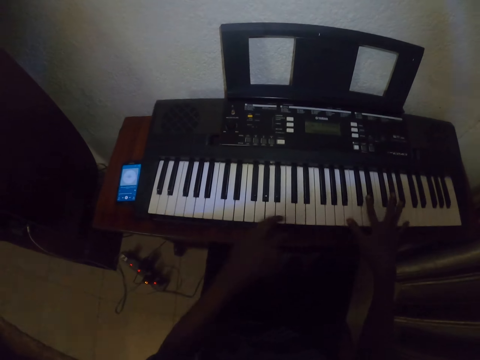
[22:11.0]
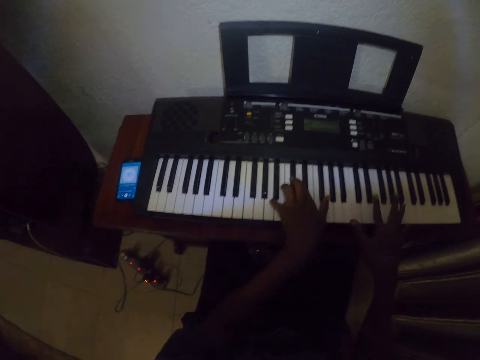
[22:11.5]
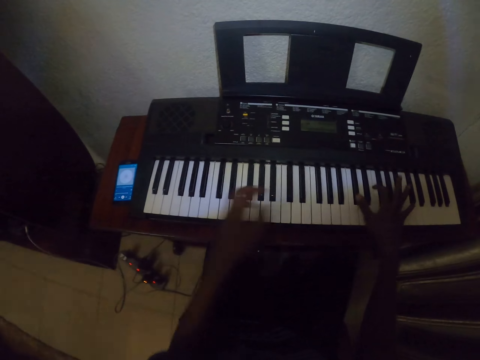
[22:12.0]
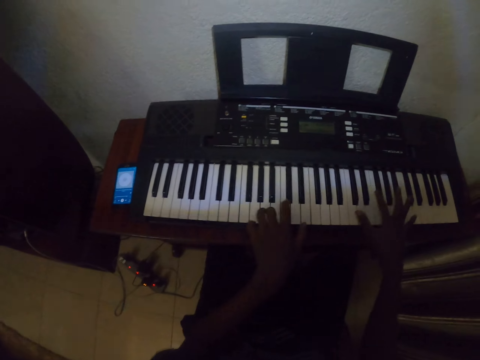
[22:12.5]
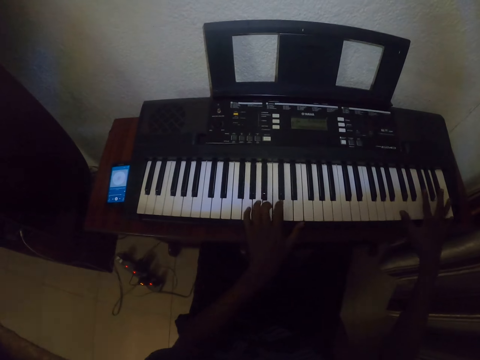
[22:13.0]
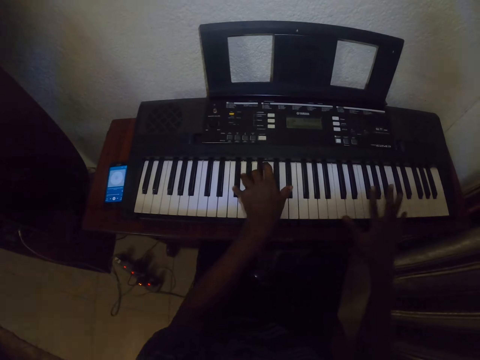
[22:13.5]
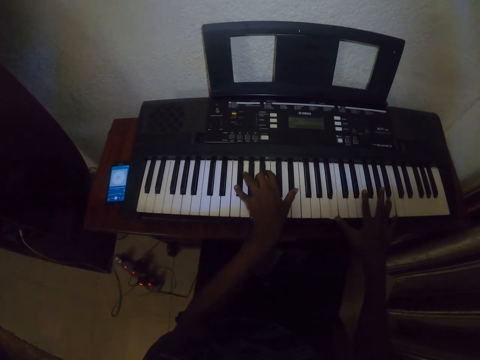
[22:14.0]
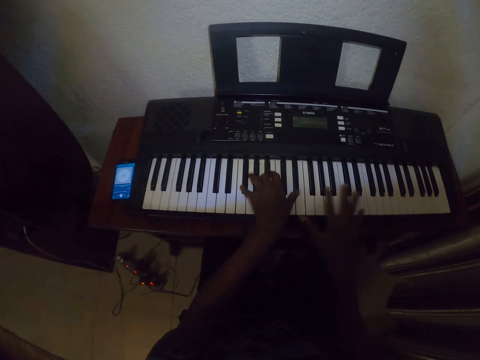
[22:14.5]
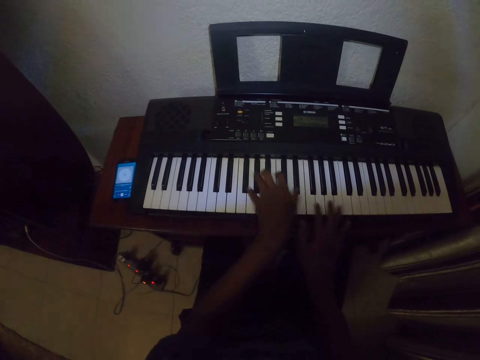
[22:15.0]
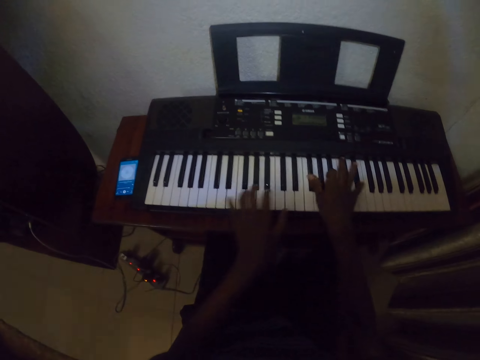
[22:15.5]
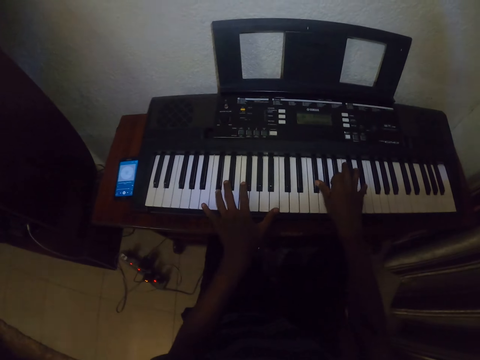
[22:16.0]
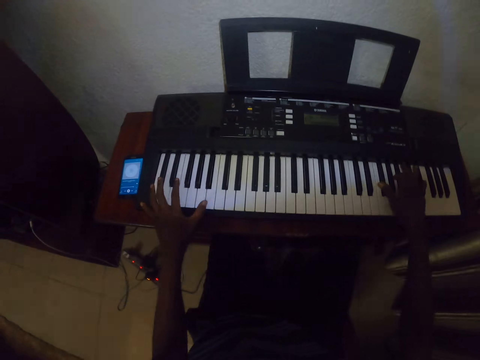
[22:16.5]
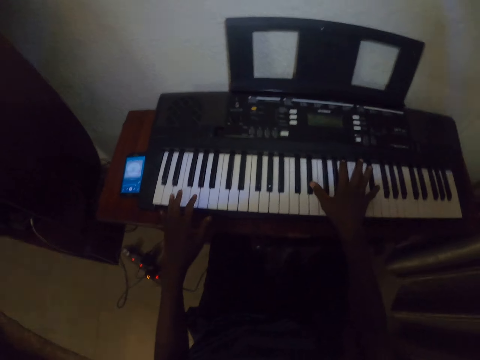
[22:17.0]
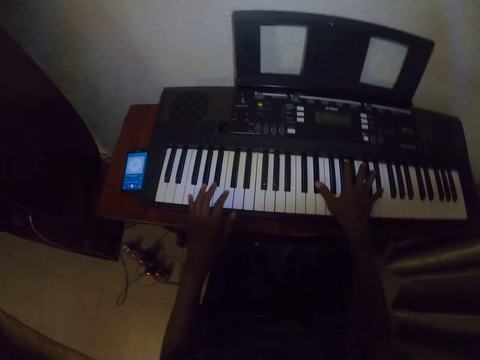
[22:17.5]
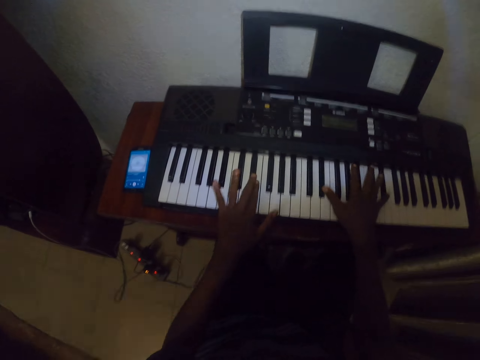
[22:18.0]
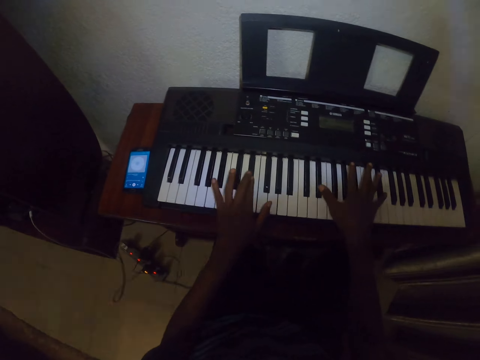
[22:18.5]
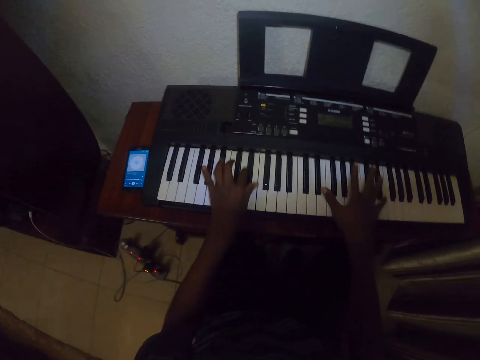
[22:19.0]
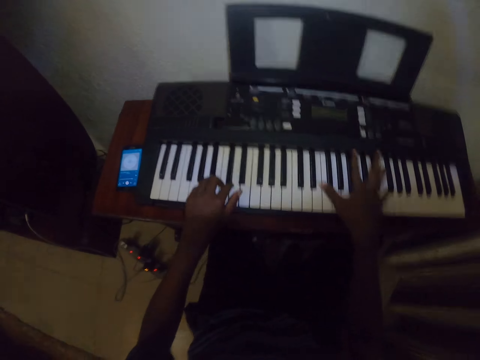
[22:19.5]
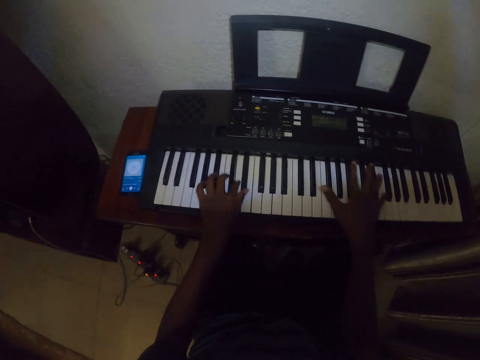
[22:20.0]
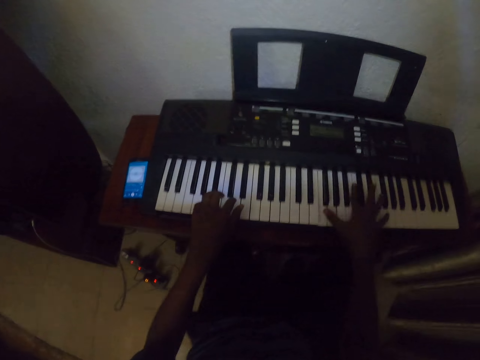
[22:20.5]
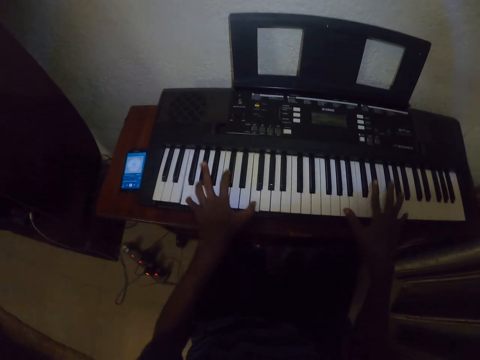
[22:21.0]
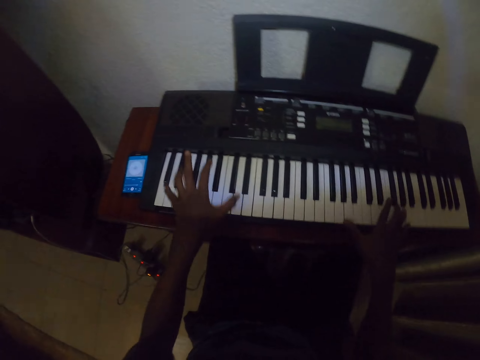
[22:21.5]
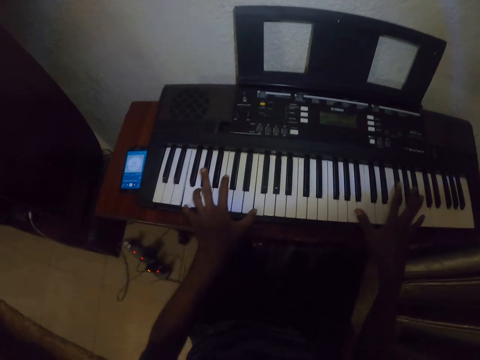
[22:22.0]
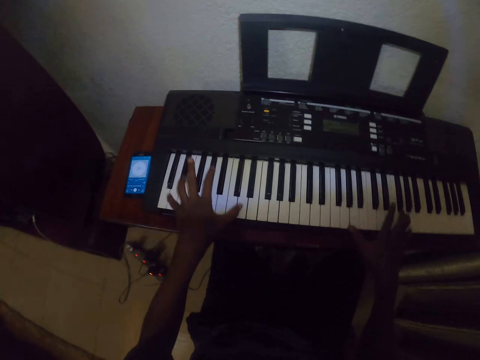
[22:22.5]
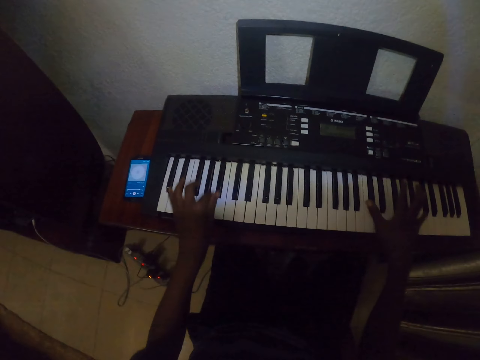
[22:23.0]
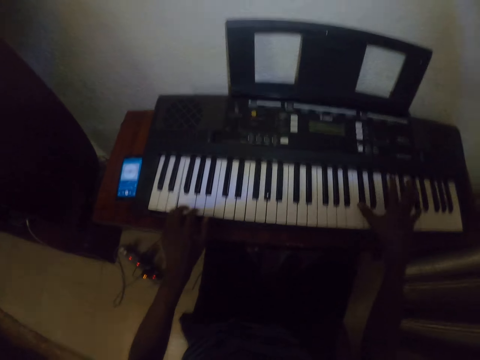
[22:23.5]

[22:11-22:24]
The camera wearer plays the piano. They play the piano again.

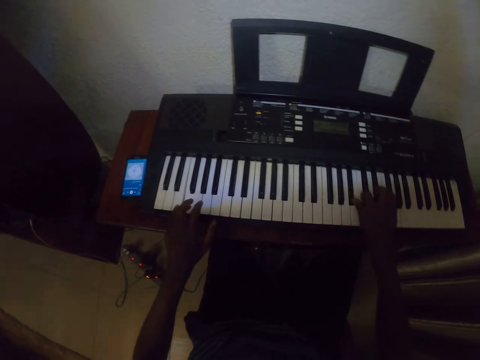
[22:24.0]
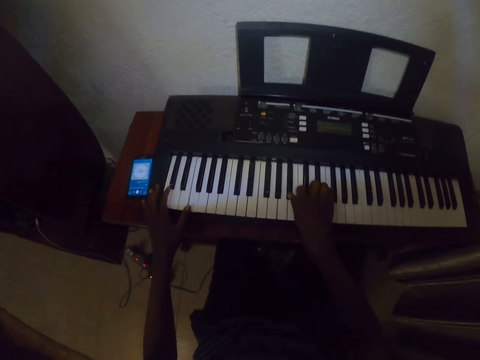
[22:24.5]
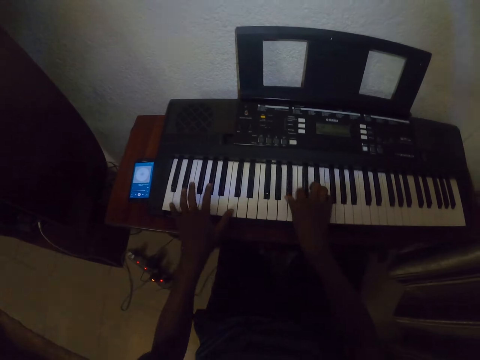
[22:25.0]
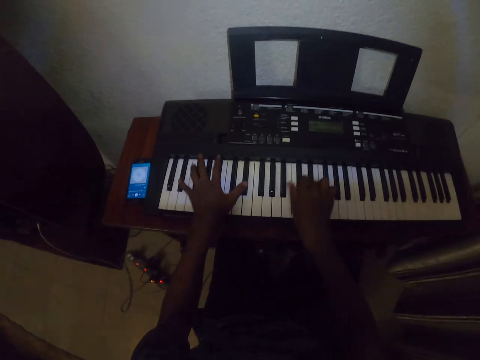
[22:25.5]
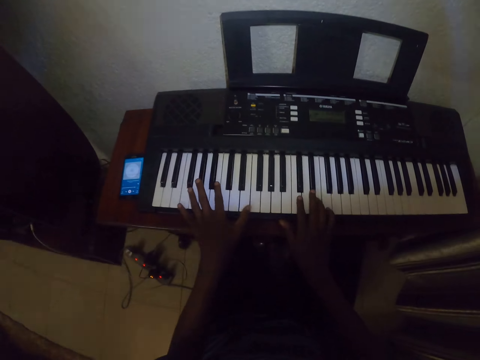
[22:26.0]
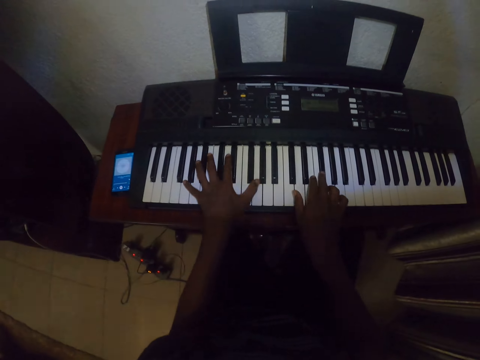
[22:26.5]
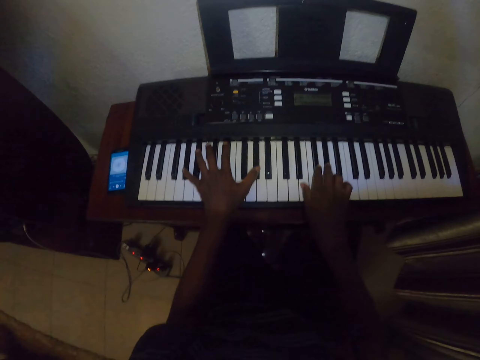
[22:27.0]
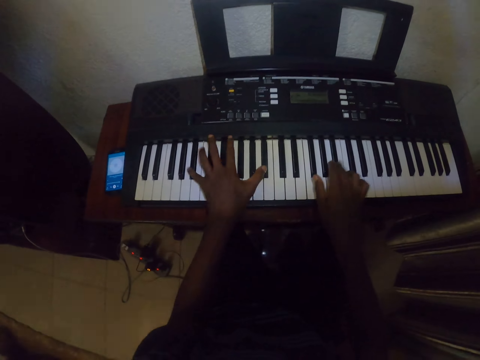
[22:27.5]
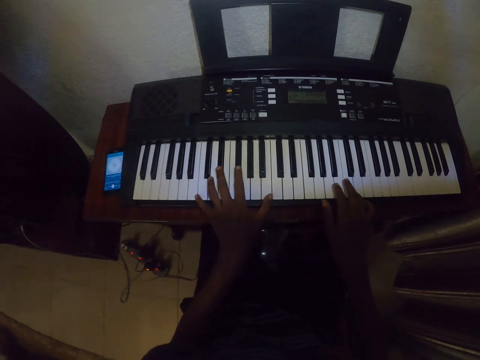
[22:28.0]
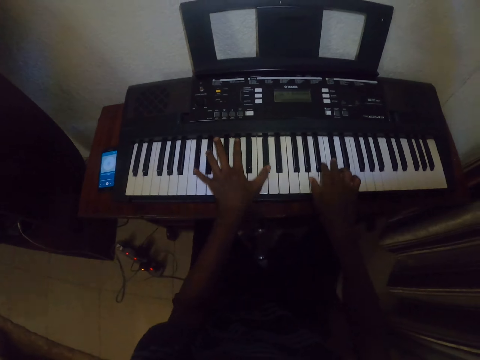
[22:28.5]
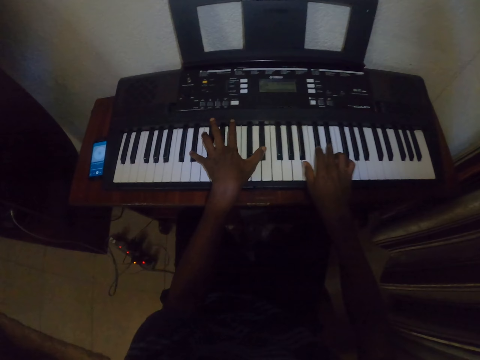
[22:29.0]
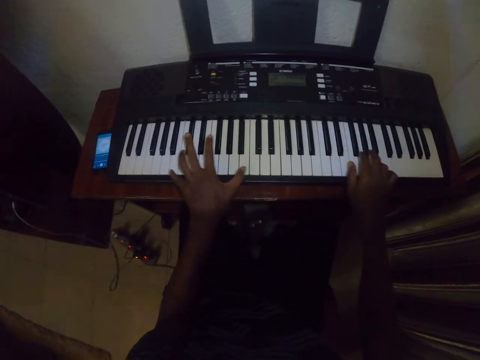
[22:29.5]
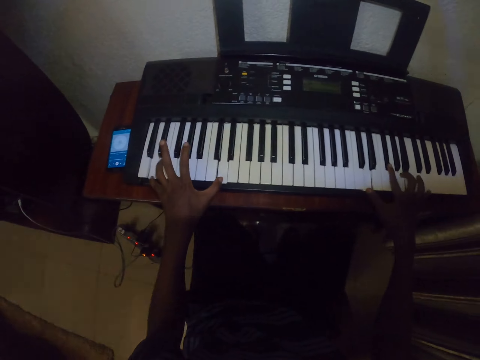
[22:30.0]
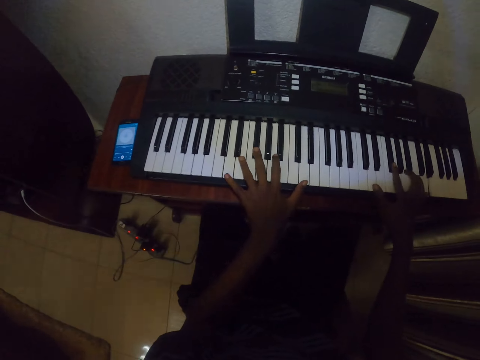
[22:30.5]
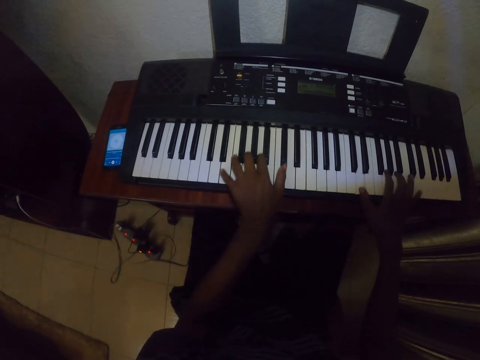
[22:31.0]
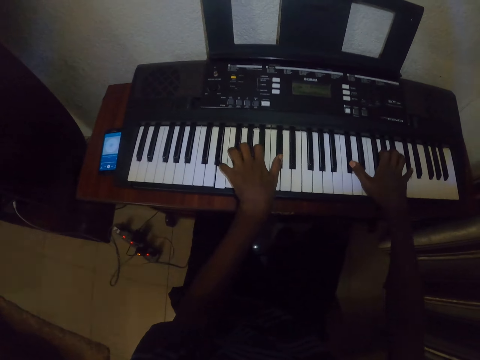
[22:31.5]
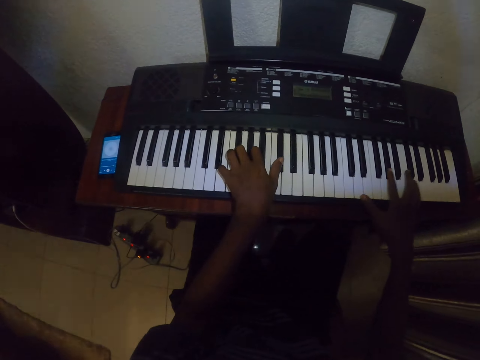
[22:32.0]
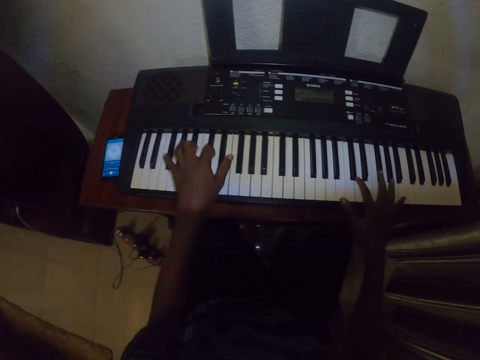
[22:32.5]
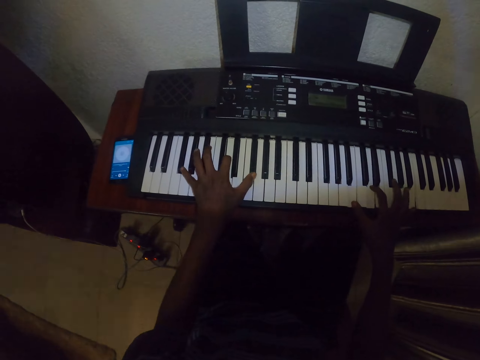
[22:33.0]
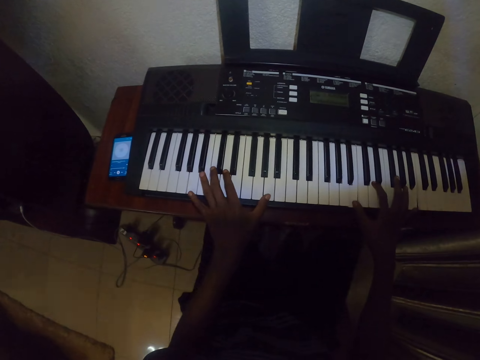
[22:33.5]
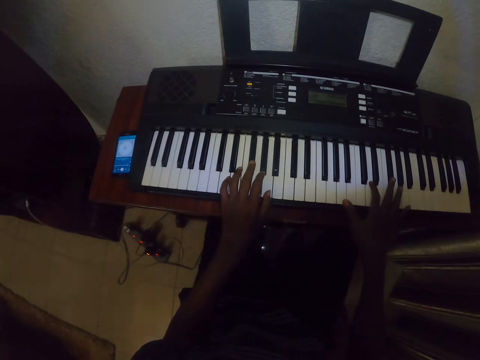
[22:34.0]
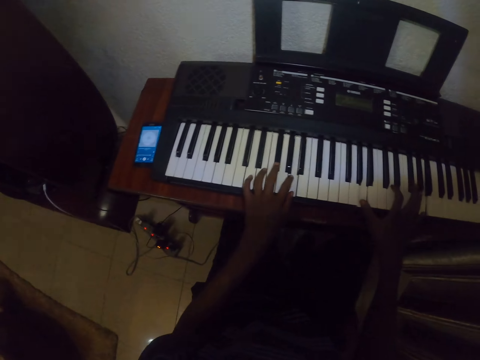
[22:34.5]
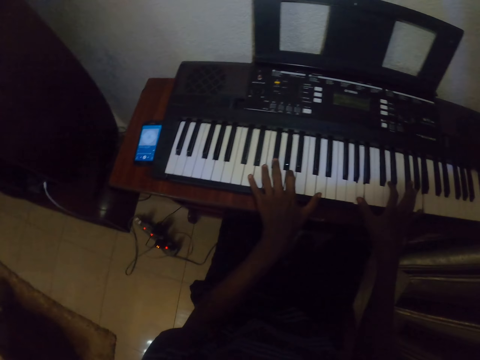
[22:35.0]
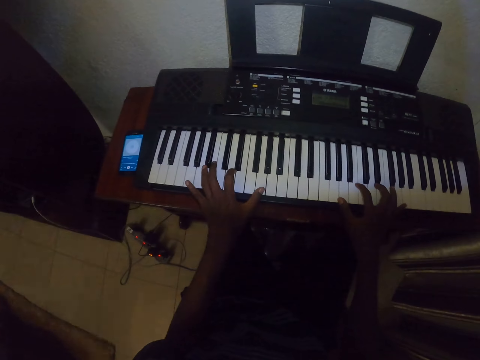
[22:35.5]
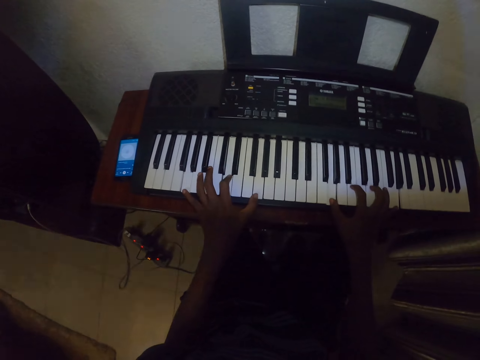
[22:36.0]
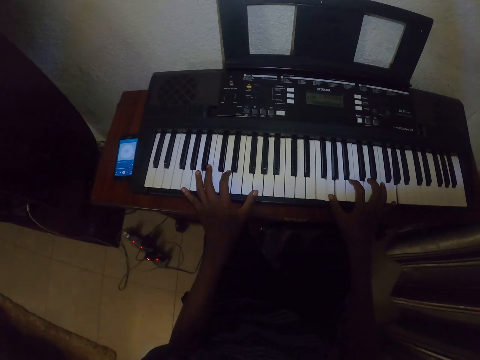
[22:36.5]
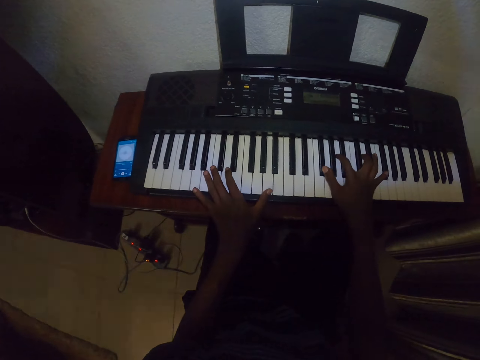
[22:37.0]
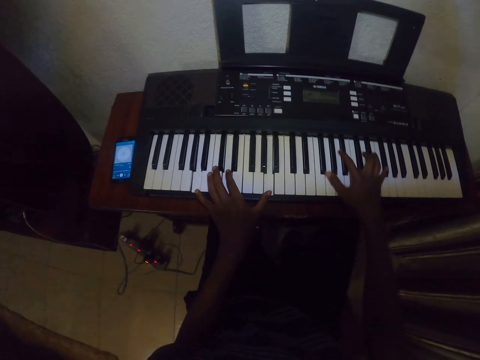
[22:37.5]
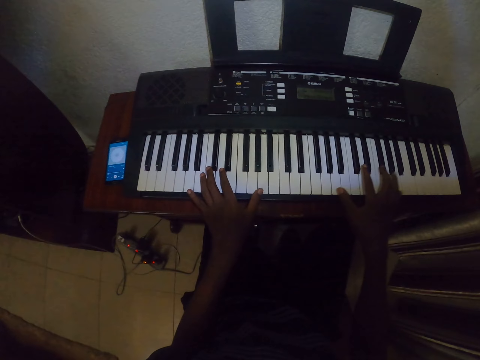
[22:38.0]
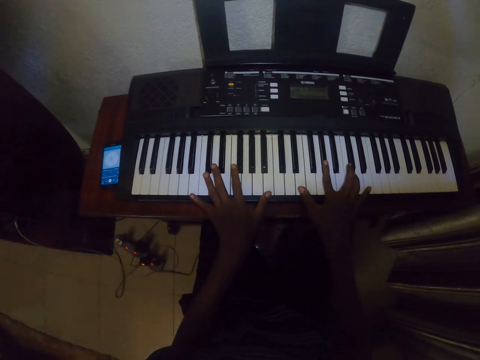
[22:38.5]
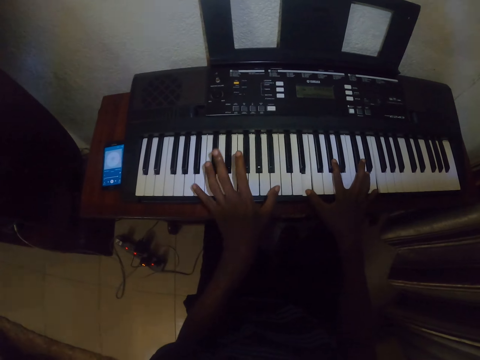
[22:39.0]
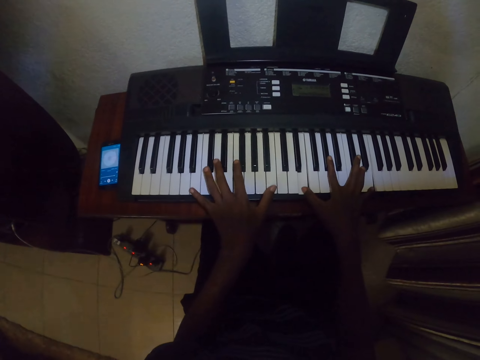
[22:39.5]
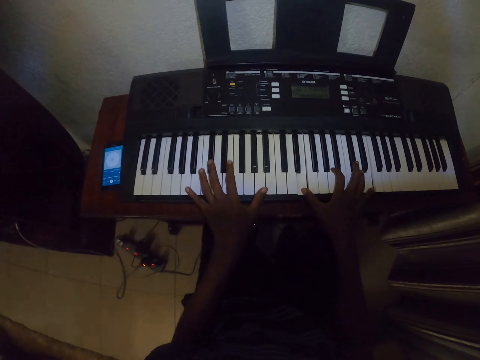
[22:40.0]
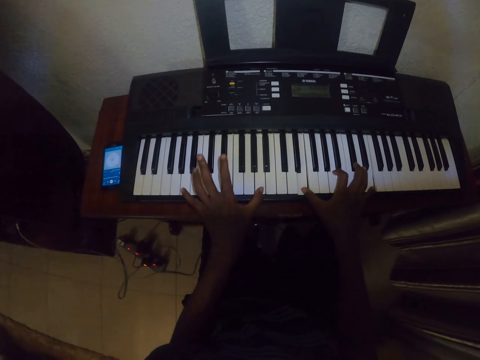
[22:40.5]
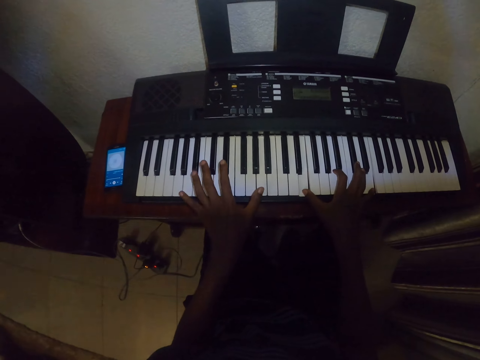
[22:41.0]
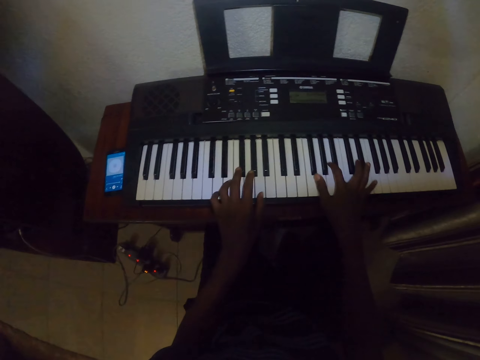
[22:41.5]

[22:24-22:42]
The camera wearer plays the piano. They play the piano repeatedly. They look around. They play the piano. They play the piano again.
